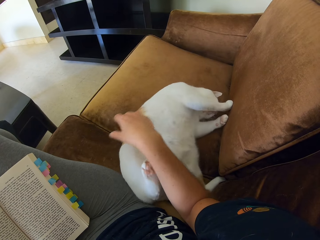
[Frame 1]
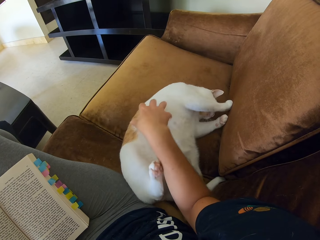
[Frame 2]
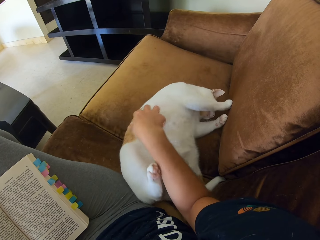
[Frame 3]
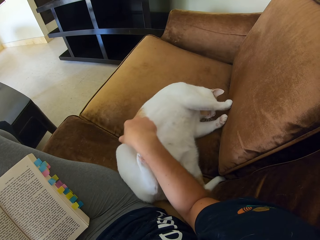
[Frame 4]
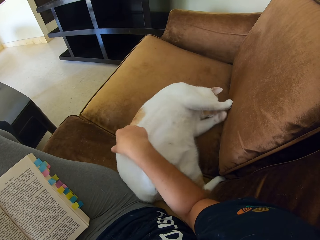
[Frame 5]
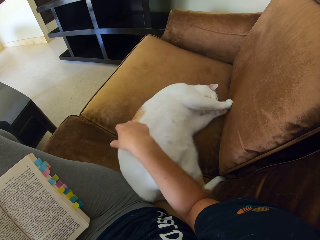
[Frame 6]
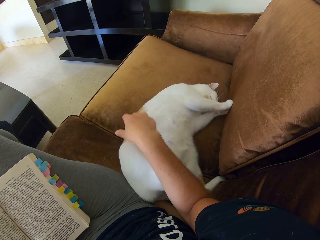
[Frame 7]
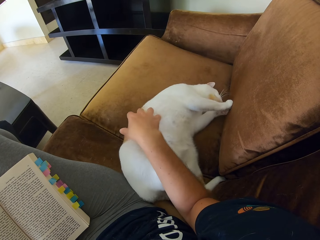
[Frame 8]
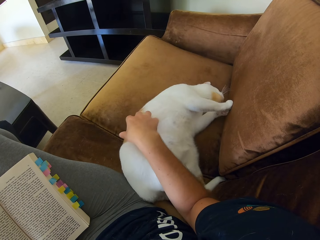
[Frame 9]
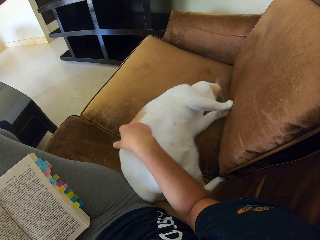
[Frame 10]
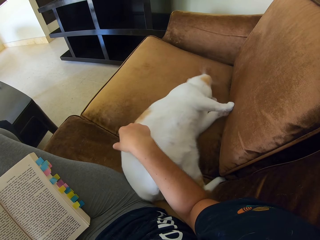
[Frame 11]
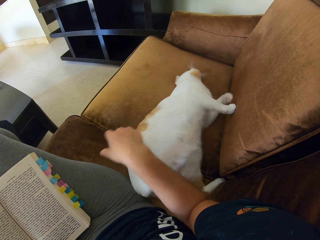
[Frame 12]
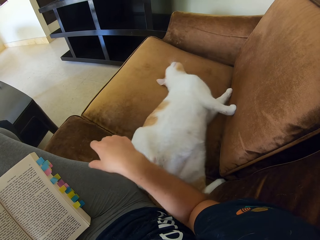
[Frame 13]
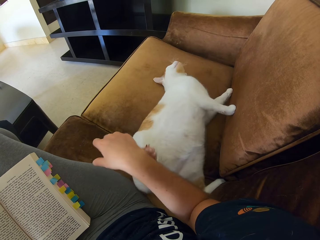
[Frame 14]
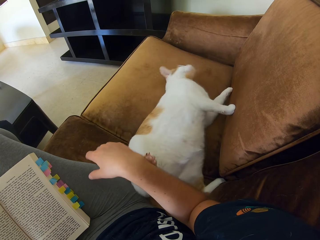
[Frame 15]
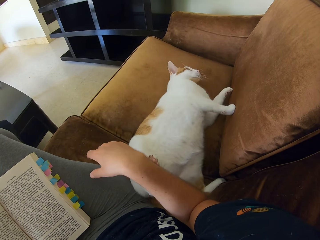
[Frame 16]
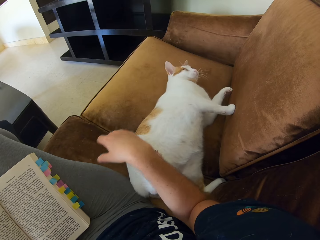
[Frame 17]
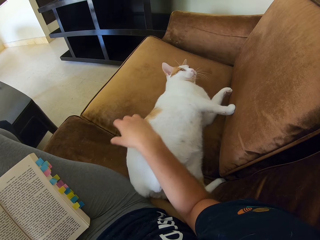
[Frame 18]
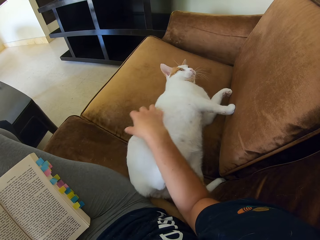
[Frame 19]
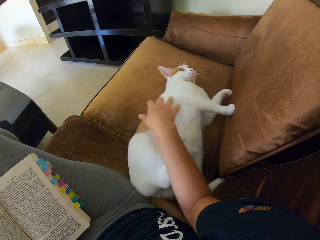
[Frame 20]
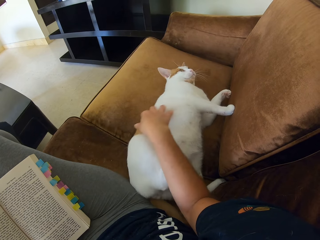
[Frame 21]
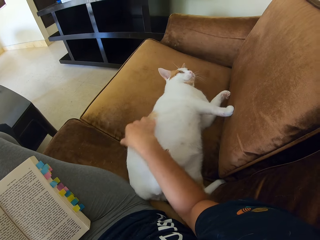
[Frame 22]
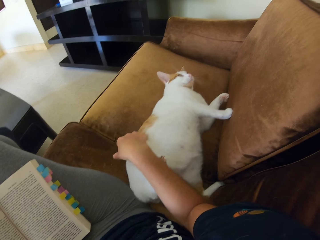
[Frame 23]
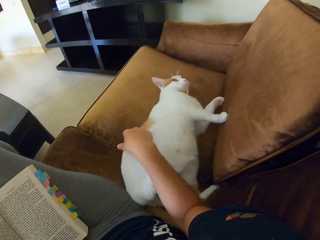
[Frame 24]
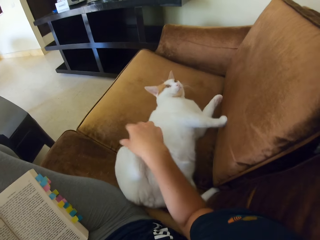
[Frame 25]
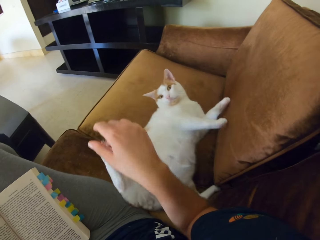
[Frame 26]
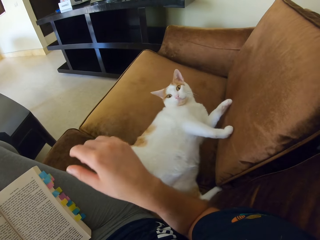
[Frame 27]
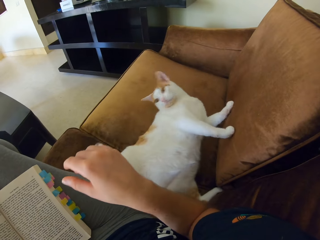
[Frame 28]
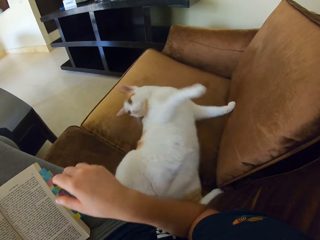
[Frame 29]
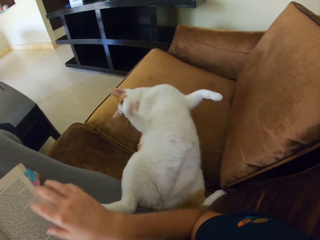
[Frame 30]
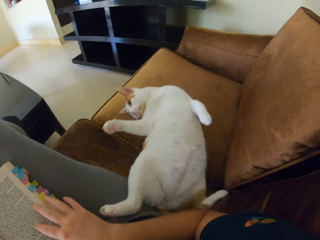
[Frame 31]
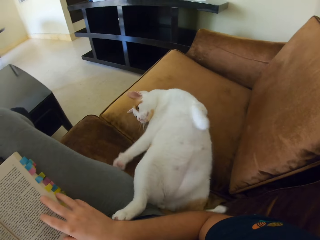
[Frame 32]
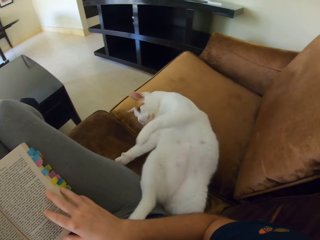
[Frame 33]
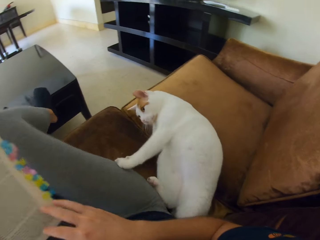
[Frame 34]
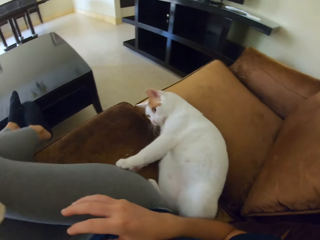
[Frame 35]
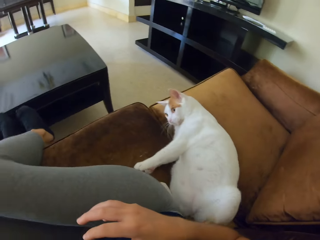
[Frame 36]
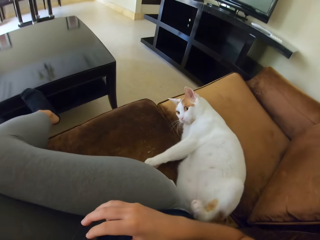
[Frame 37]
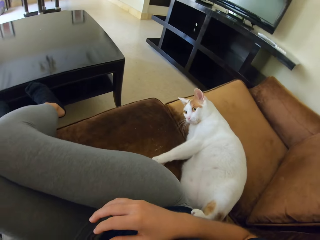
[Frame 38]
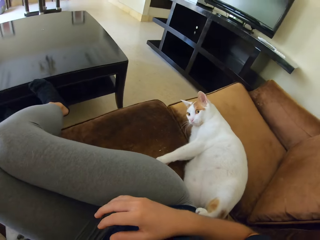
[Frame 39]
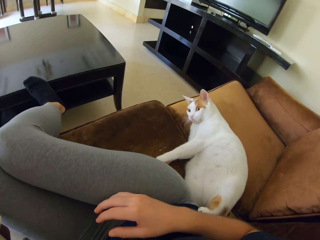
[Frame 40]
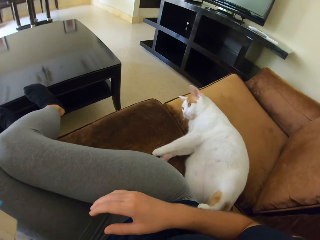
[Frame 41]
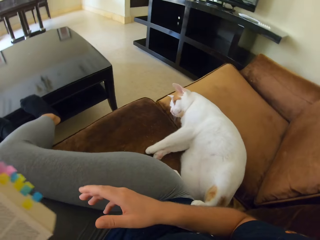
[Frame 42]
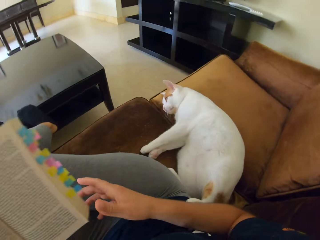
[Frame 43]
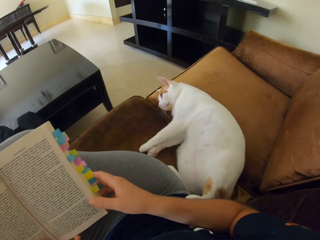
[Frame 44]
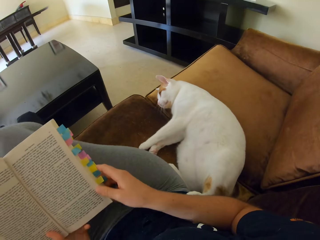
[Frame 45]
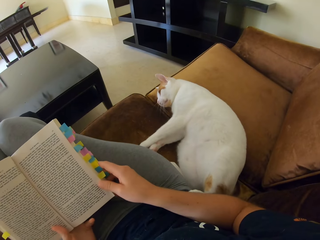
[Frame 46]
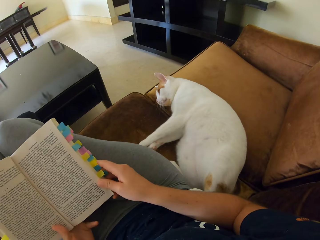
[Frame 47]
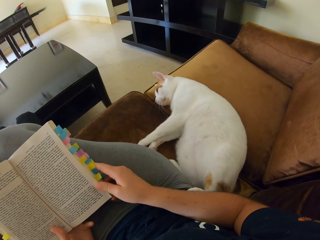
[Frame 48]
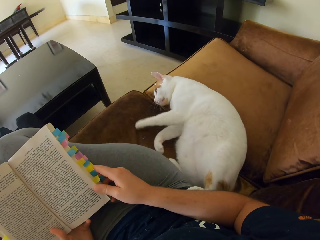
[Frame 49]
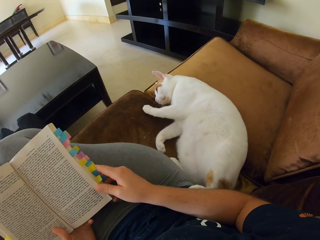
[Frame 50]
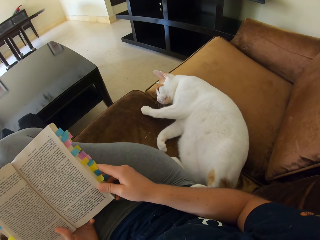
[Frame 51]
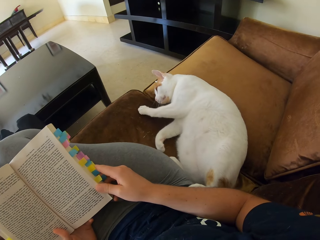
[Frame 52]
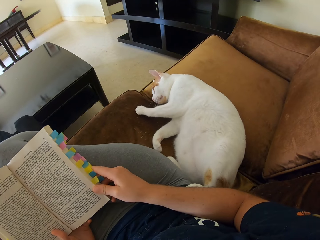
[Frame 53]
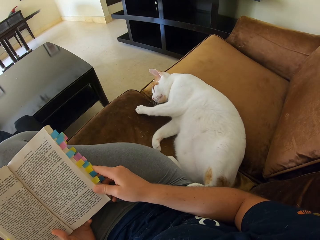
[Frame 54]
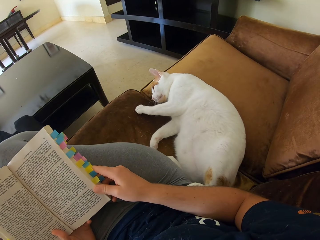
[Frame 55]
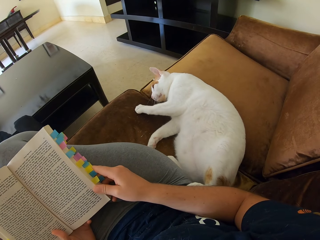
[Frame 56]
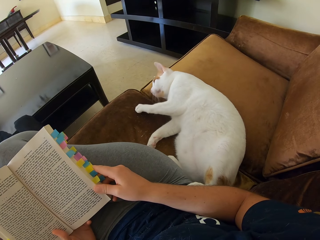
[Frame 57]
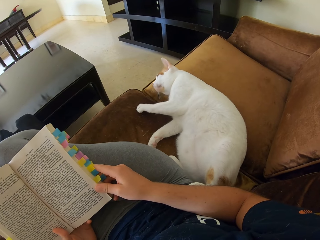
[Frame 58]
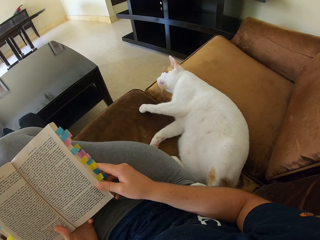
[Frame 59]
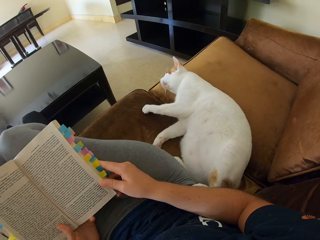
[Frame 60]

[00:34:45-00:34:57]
The camera wearer touches a cat. They touch the cat again. They move their feet off the coffee table and put their feet on the coffee table. They play with the cat.

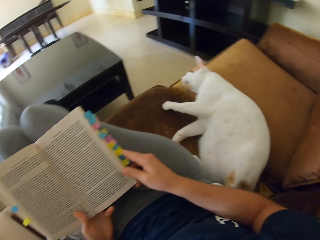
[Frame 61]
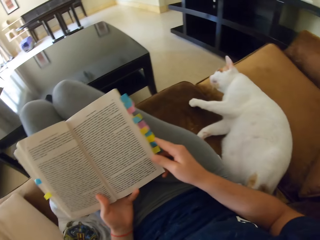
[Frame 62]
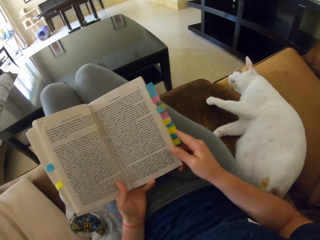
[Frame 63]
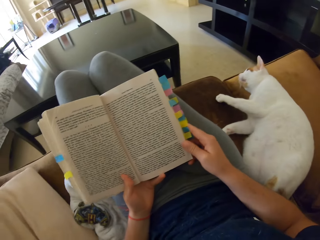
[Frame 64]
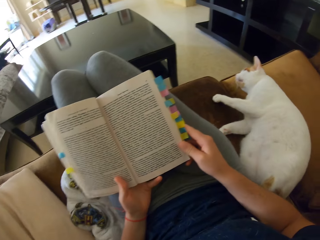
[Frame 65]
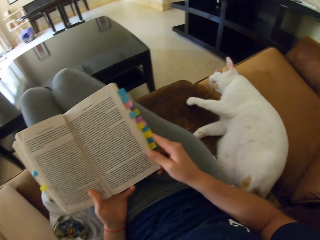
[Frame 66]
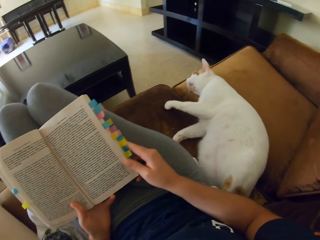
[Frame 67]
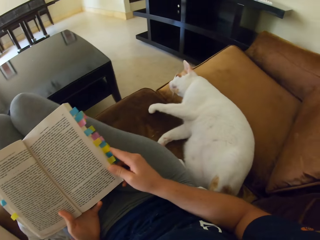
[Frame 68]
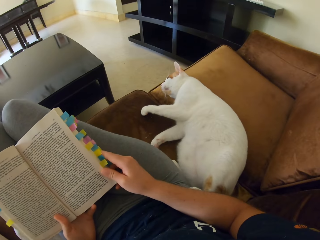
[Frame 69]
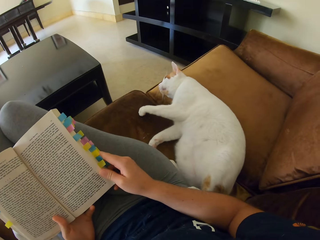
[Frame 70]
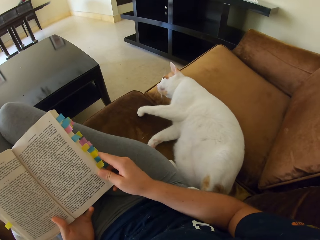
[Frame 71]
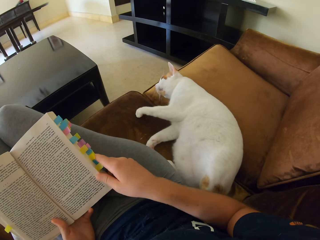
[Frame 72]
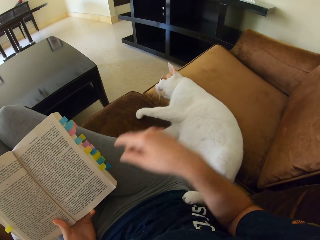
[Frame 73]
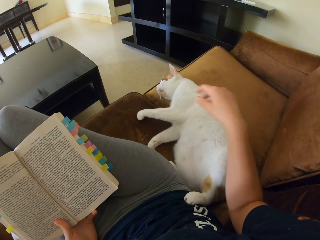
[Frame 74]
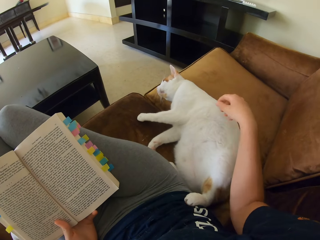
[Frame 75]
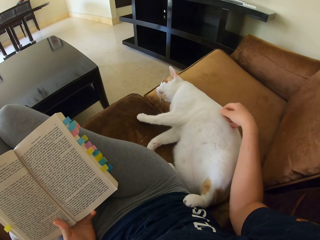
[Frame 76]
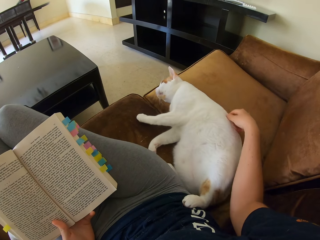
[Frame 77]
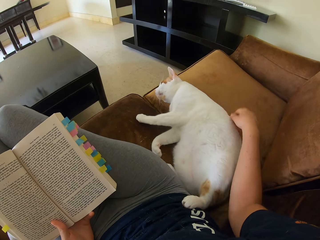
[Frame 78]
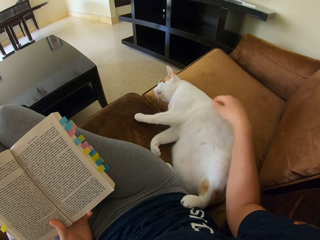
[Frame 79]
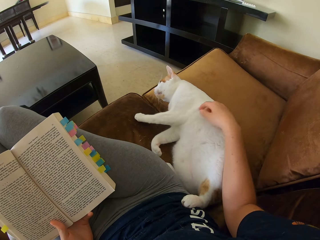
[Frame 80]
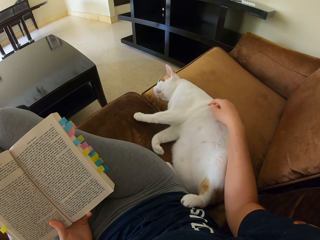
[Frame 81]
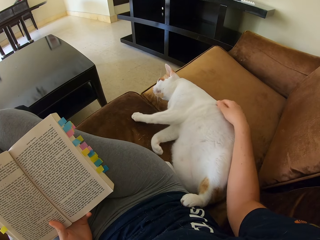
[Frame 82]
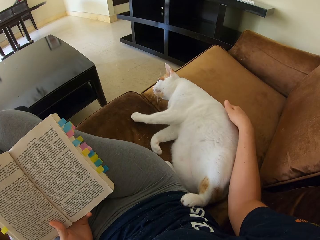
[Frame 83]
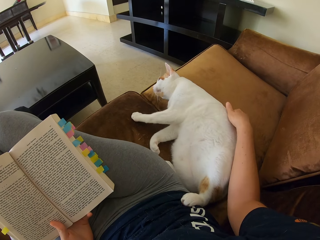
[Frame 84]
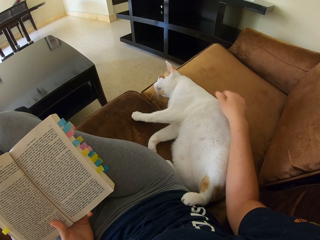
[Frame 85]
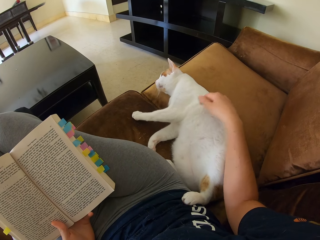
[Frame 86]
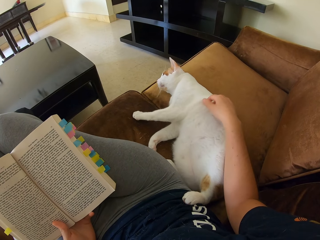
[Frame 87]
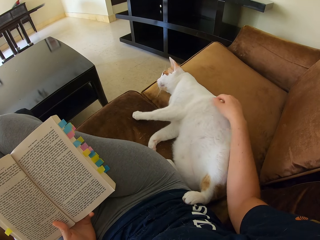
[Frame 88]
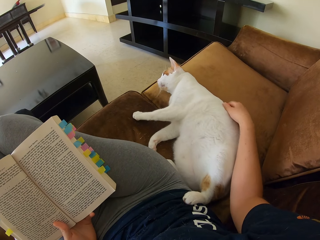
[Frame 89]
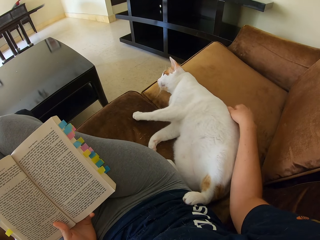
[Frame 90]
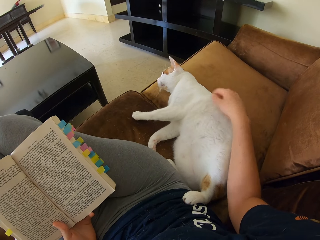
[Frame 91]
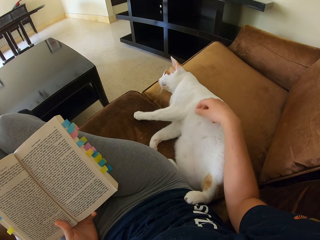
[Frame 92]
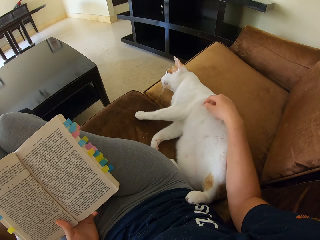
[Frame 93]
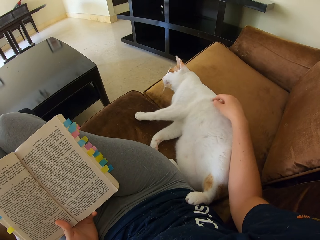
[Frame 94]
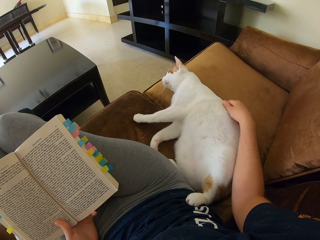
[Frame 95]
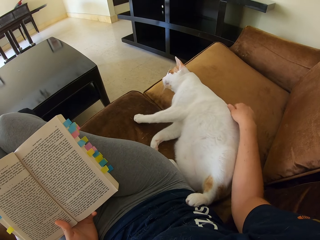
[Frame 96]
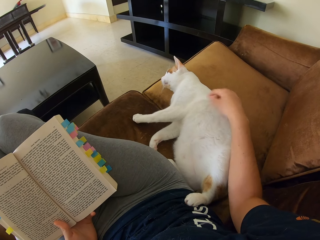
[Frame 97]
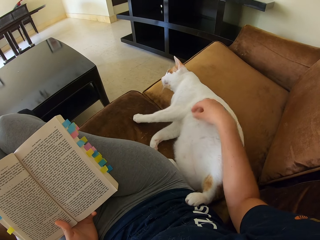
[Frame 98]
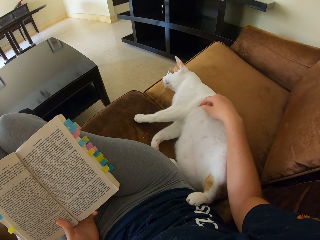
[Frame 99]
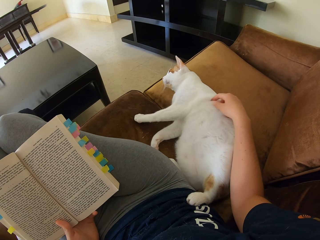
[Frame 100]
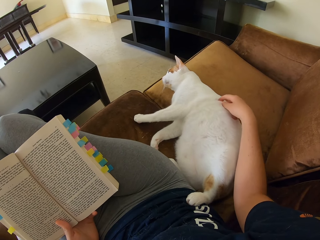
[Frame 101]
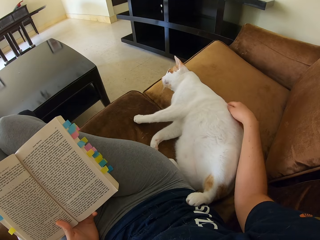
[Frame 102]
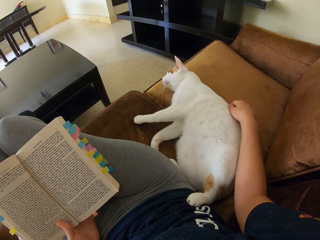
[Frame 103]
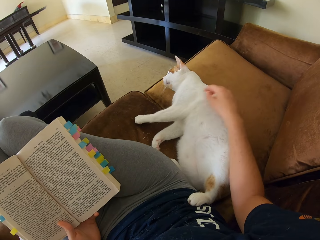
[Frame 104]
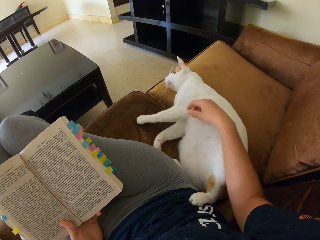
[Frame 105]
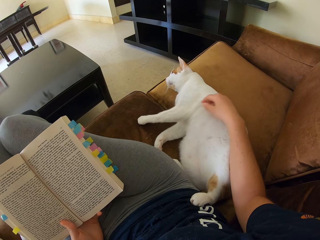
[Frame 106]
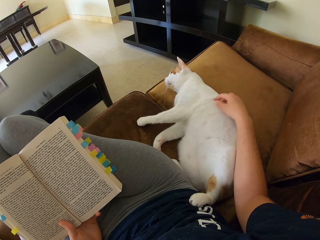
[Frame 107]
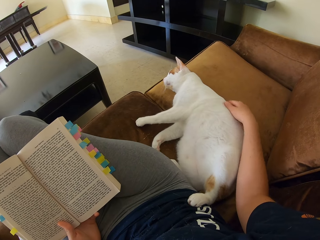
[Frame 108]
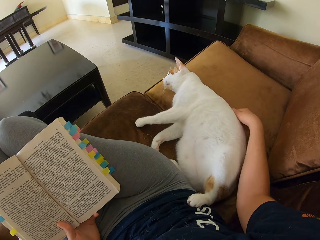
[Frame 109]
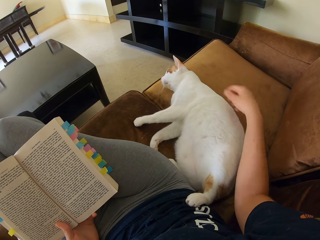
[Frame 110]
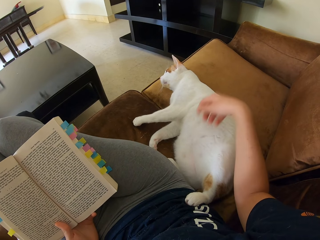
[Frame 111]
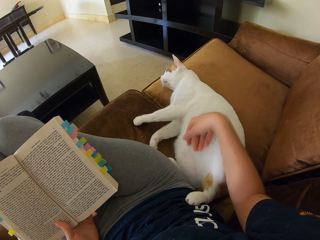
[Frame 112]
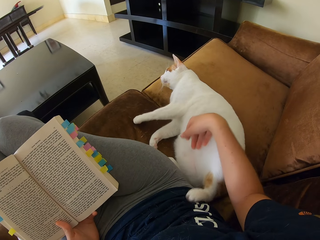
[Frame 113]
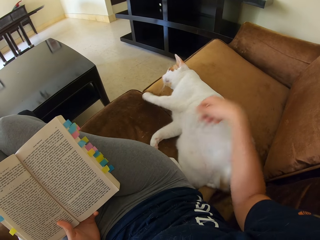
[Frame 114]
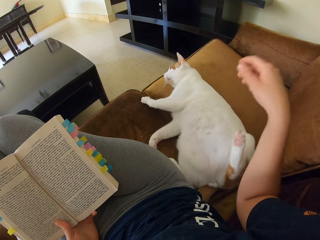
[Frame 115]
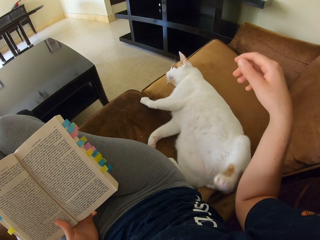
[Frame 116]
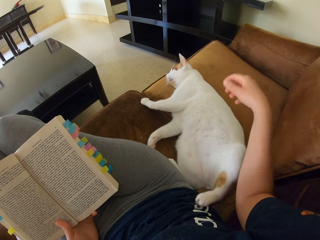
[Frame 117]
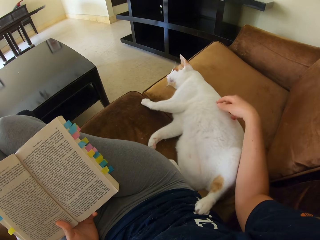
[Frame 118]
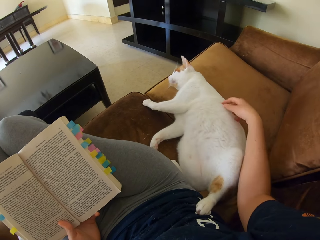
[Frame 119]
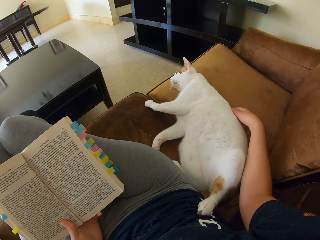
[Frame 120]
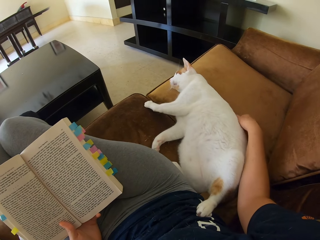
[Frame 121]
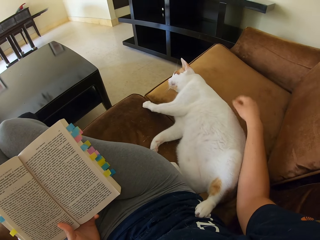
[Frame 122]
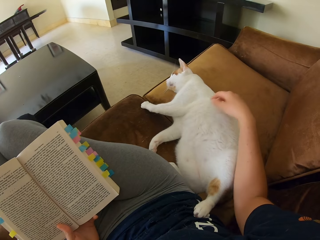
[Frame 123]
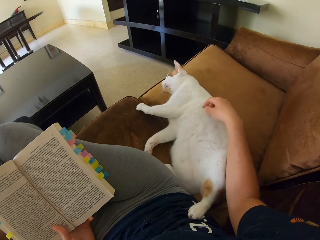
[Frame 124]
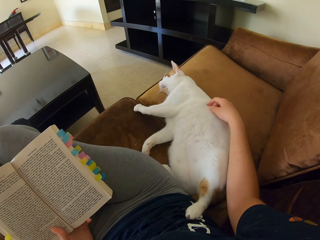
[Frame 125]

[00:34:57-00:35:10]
The camera wearer reads a book. They pet a cat on the sofa. They touch the cat repeatedly.
